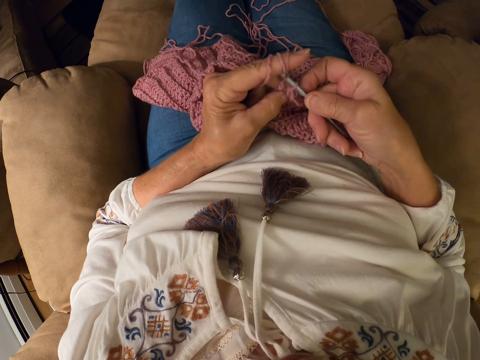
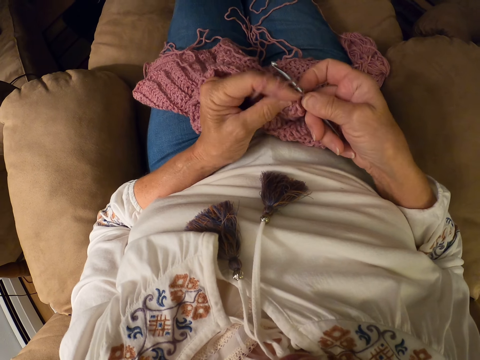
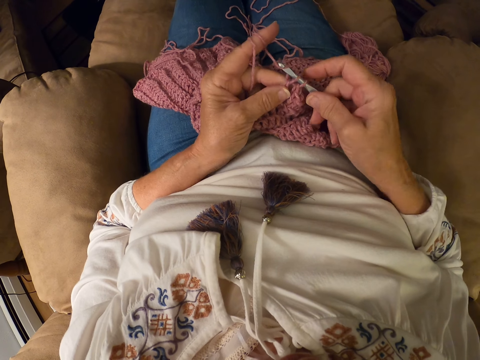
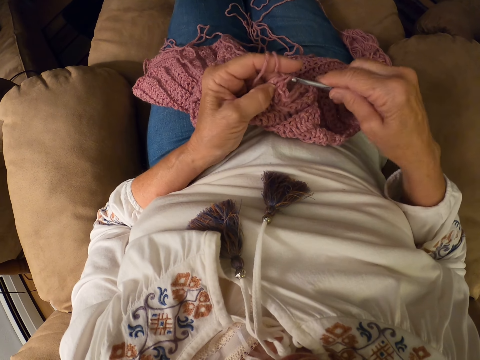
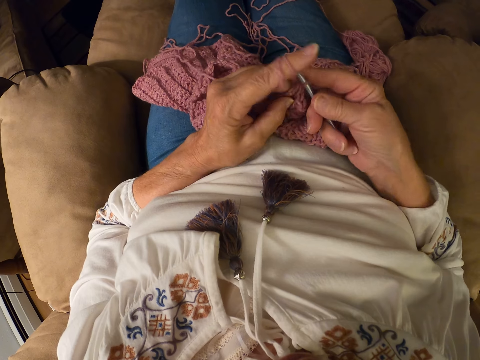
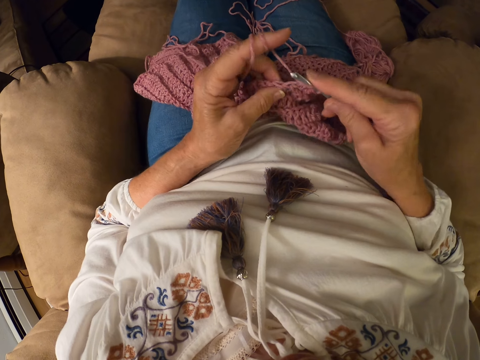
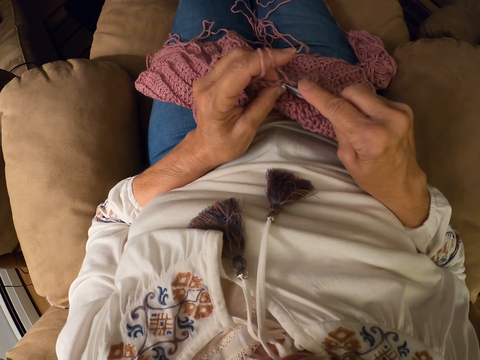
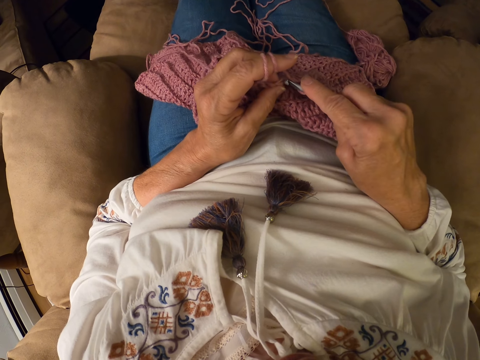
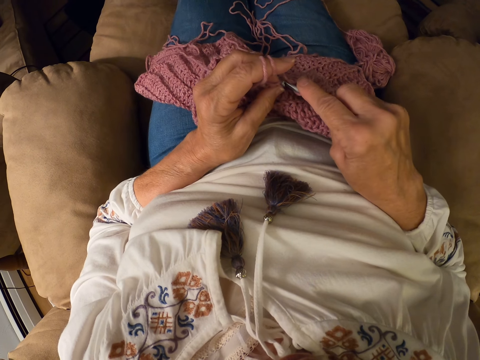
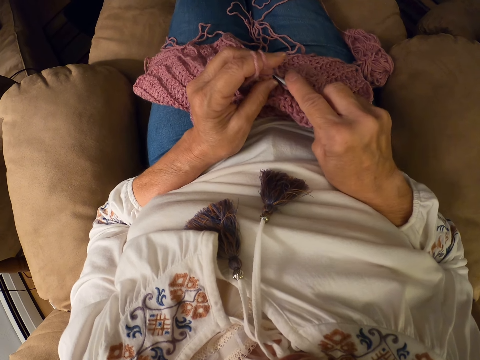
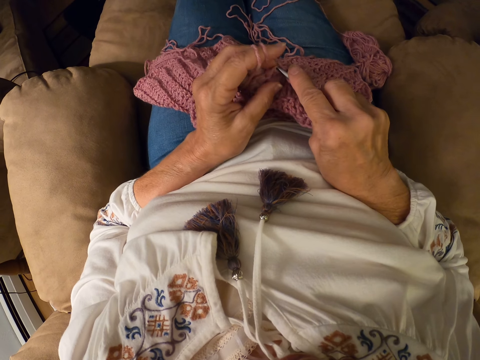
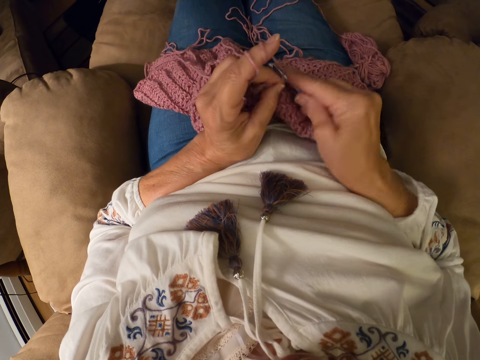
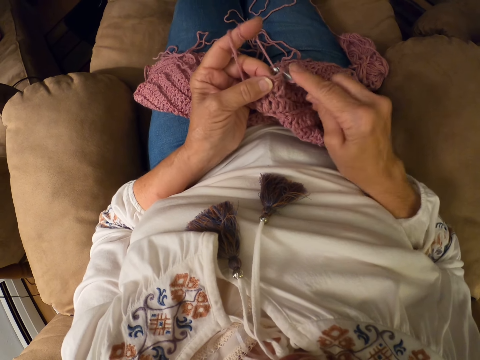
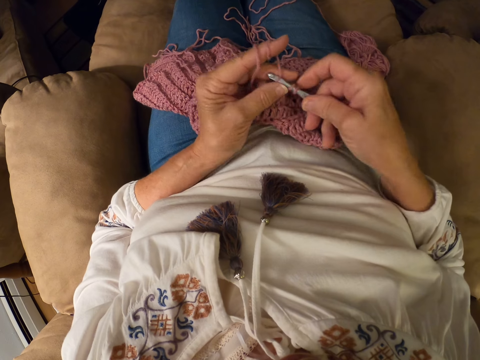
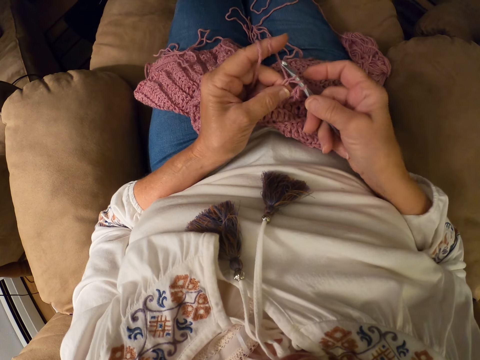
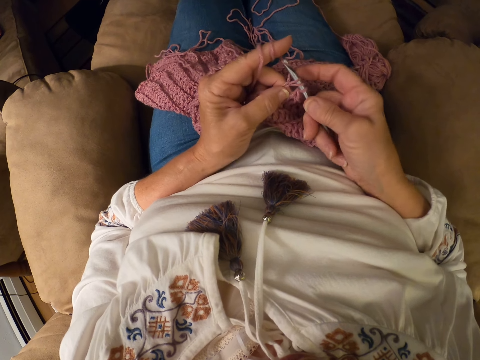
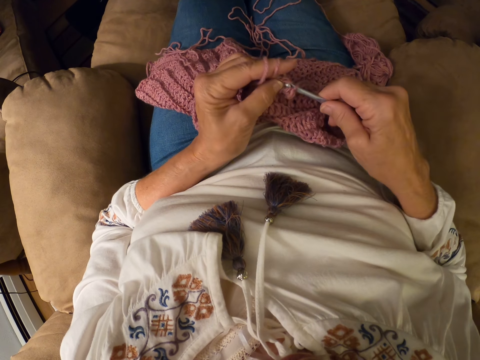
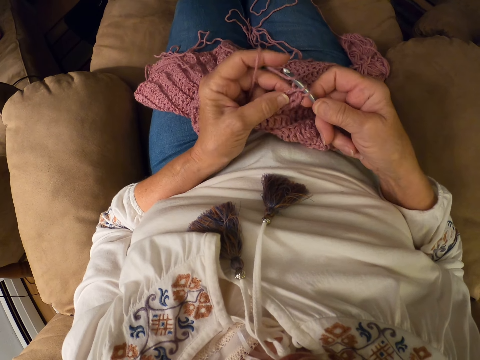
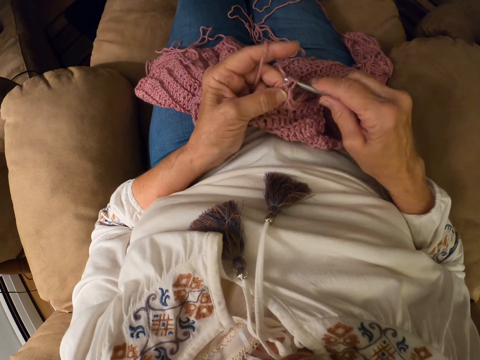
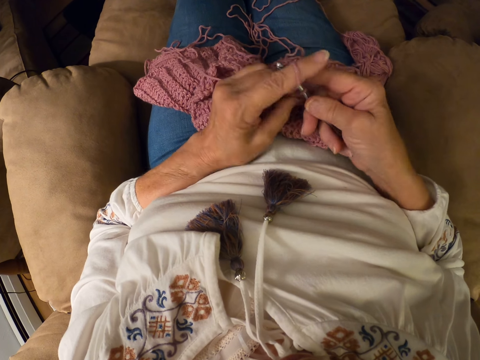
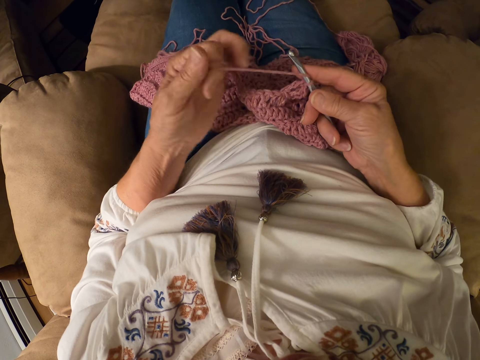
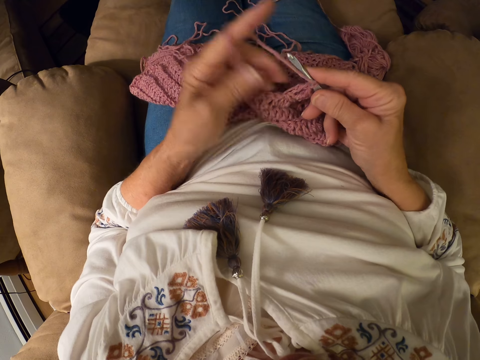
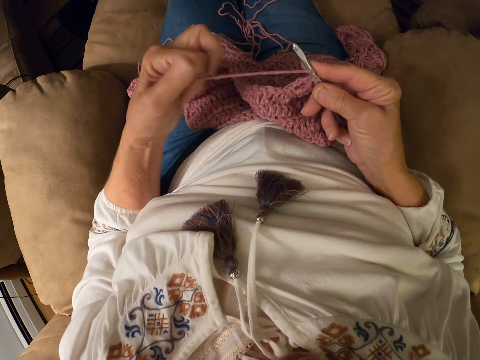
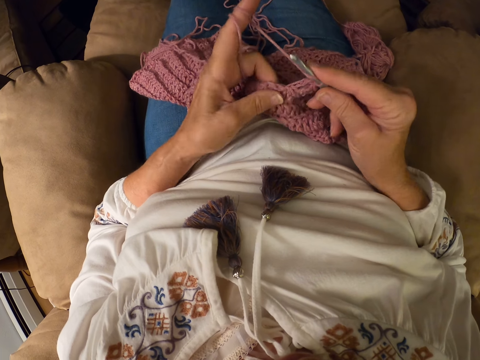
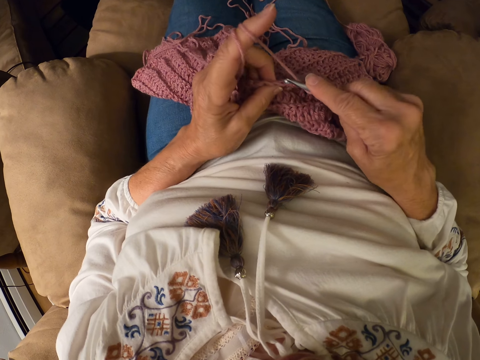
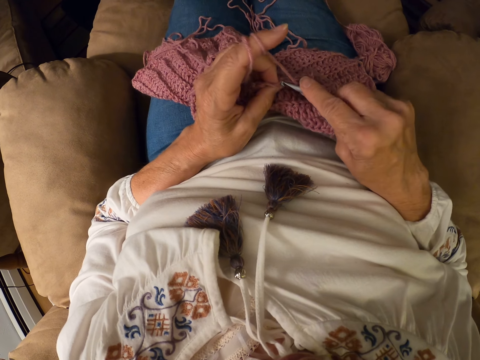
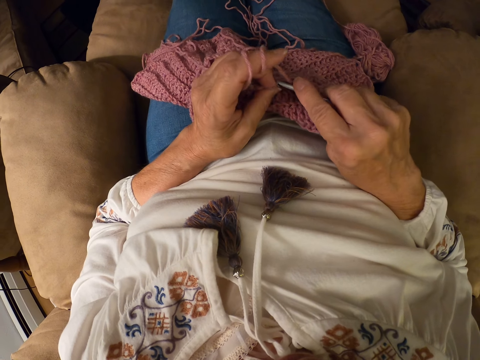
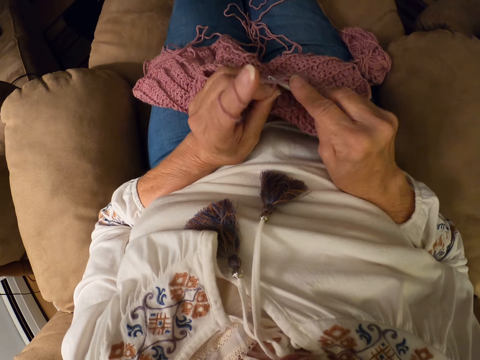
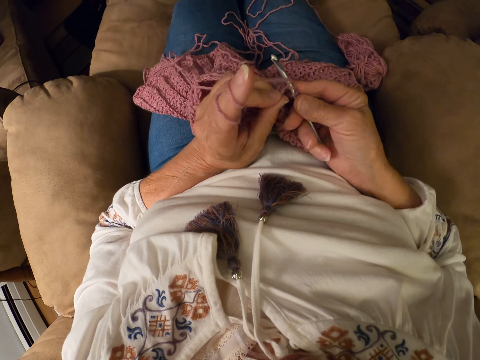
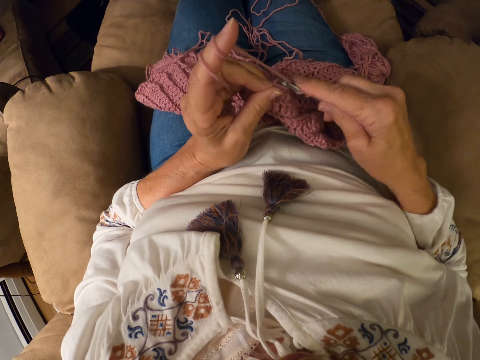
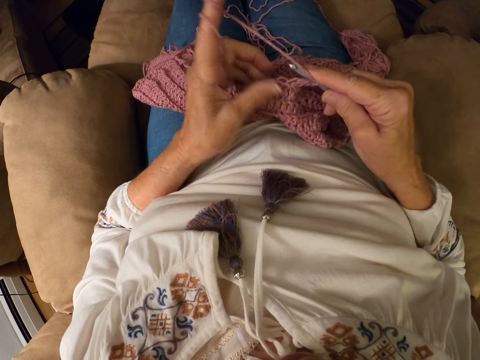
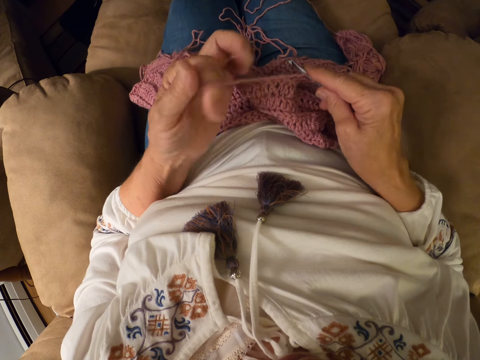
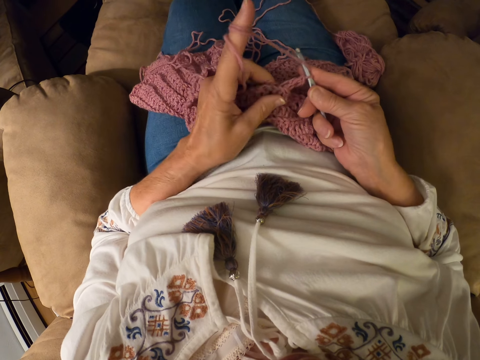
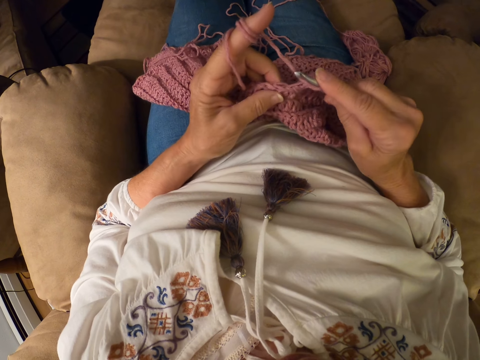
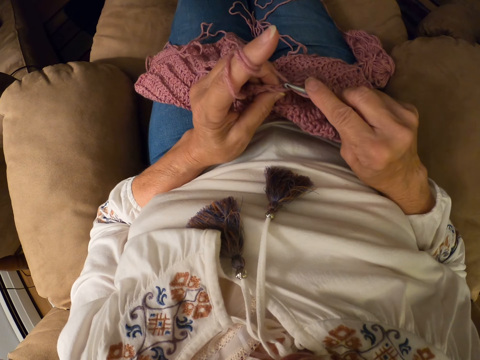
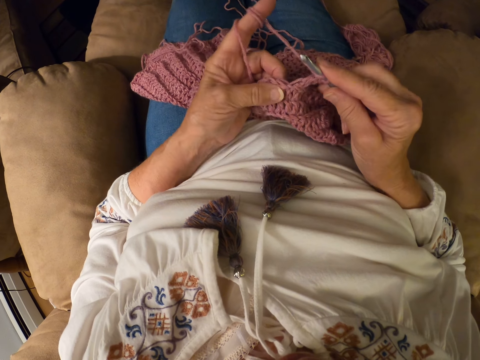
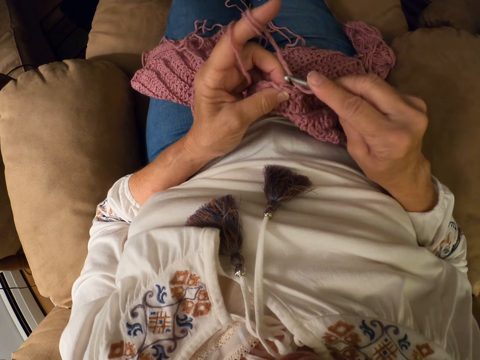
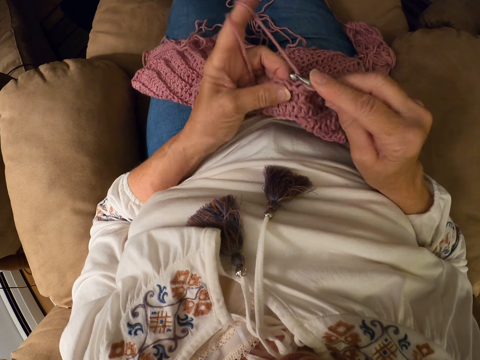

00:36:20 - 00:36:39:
The camera wearer rolls the yarn with her left index finger. She crochets the yarn with the crochet hook. She rolls the yarn with her left index finger. She crochets the yarn with the crochet hook.

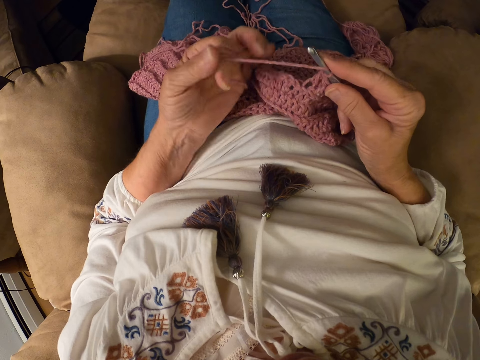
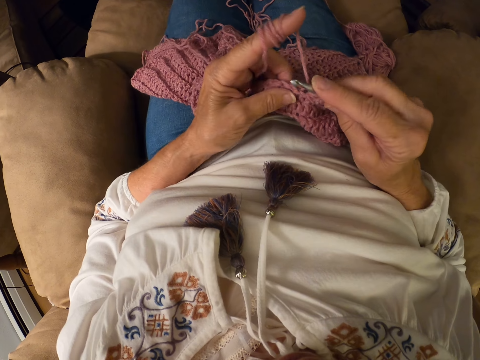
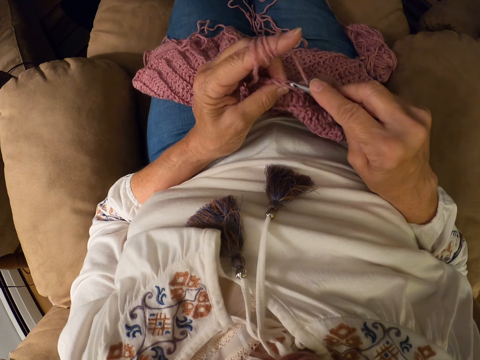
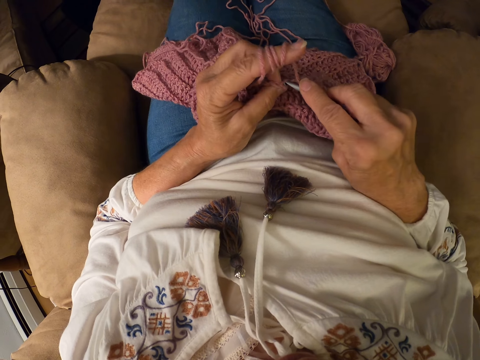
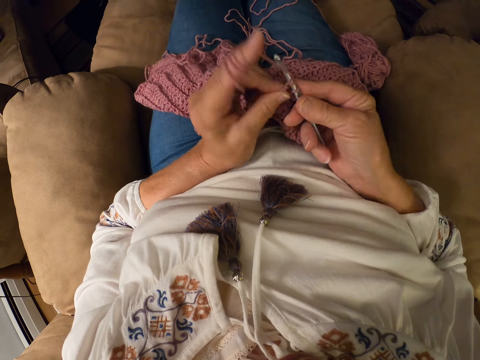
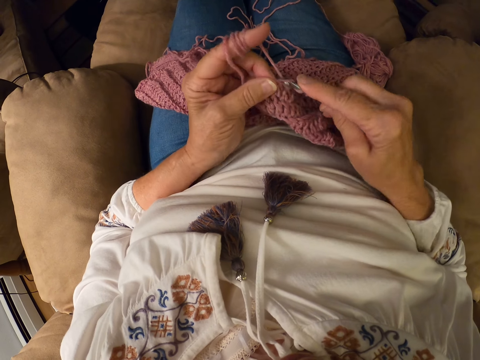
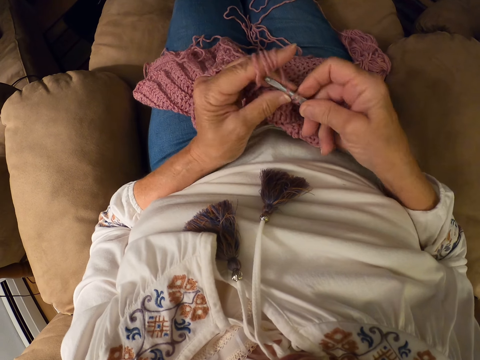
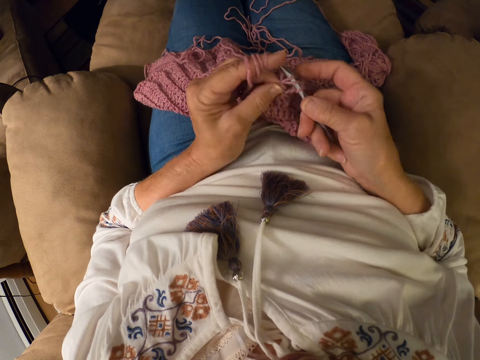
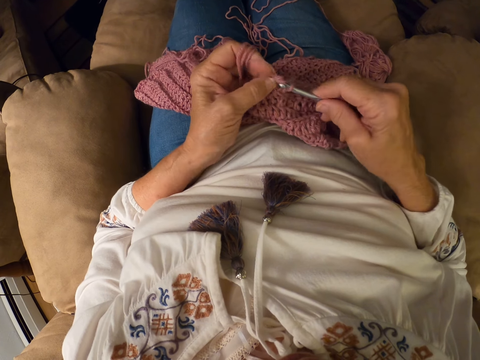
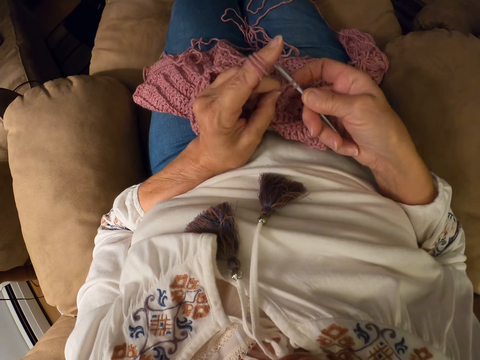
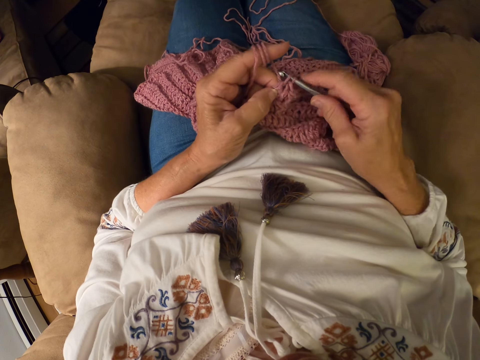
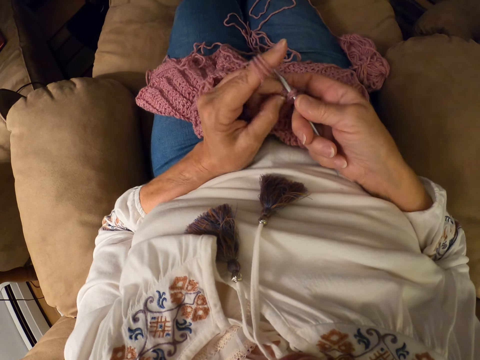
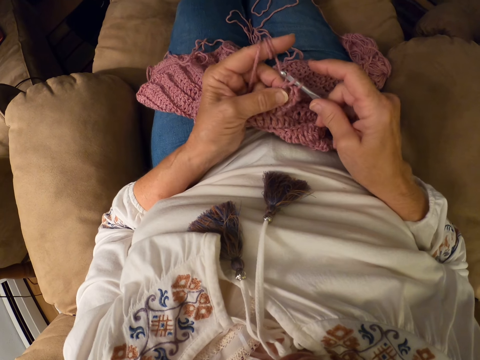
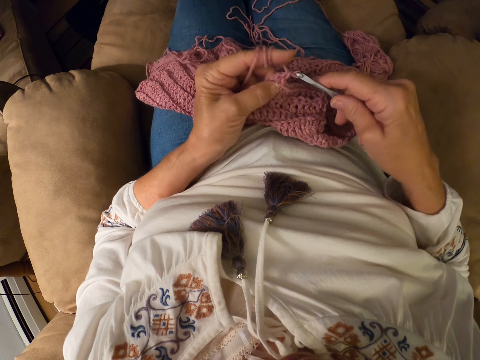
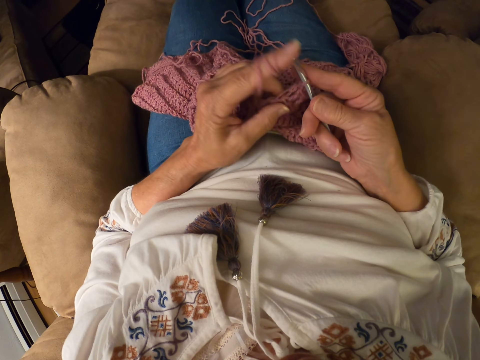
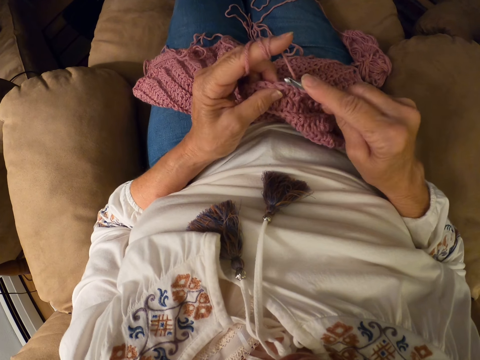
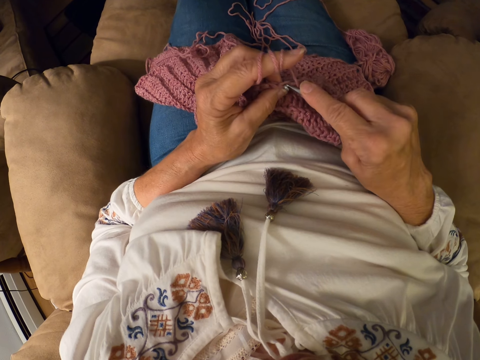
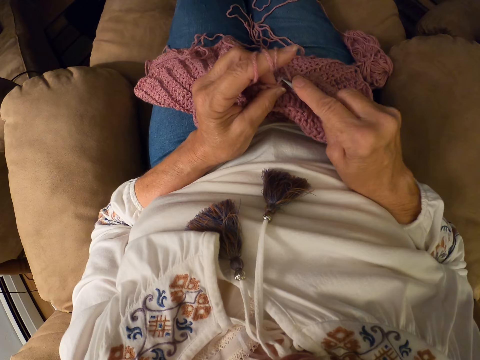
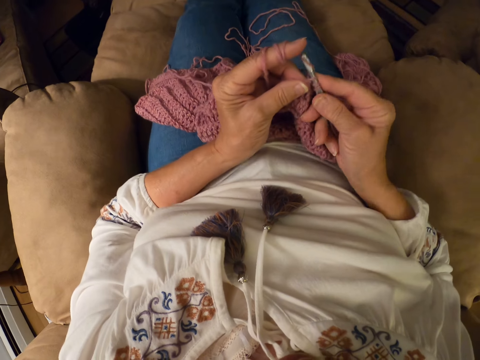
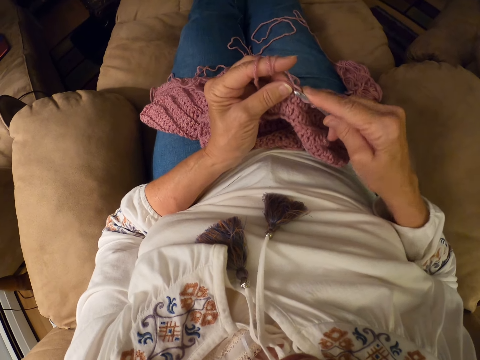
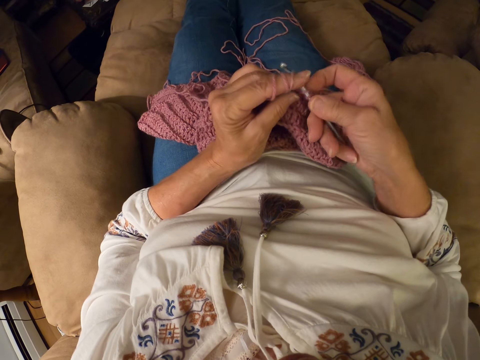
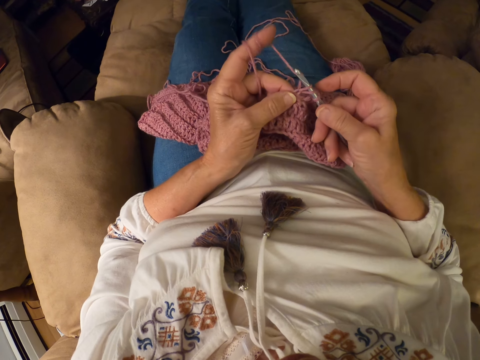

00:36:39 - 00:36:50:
The camera wearer knits the sweater fabric.
